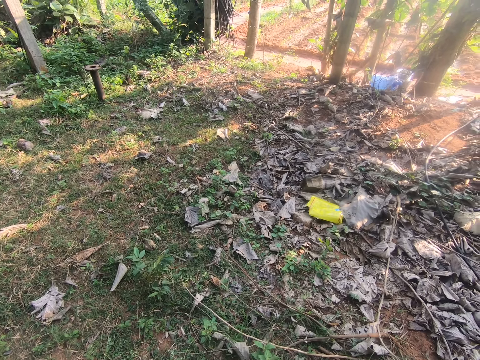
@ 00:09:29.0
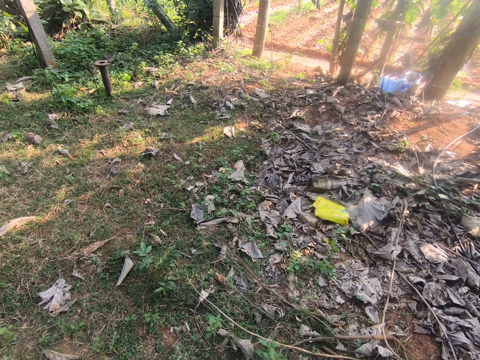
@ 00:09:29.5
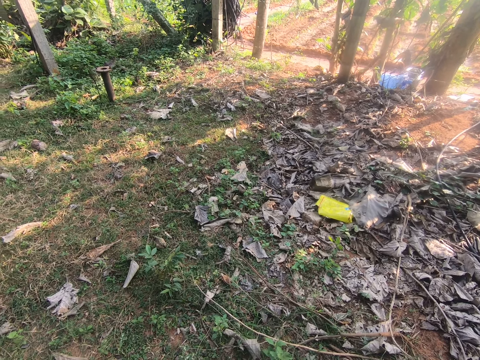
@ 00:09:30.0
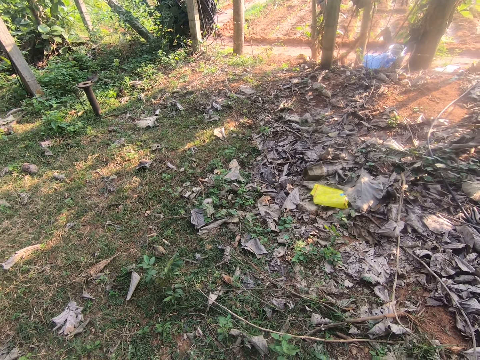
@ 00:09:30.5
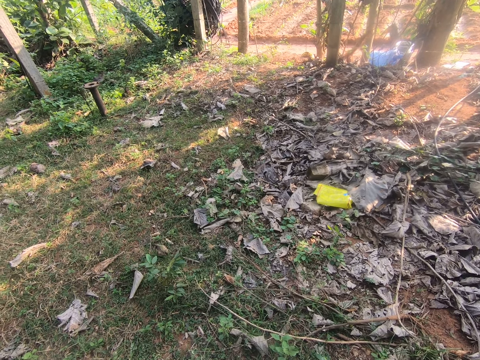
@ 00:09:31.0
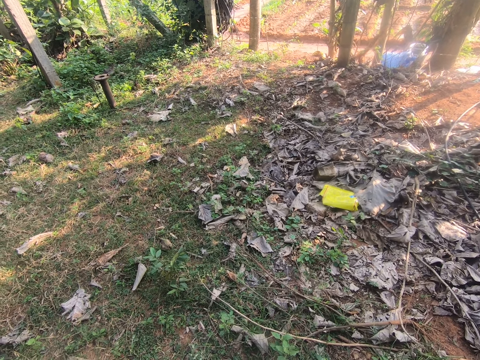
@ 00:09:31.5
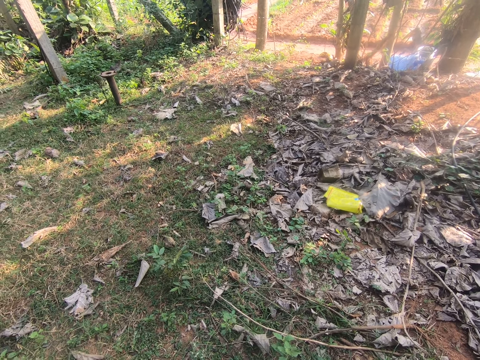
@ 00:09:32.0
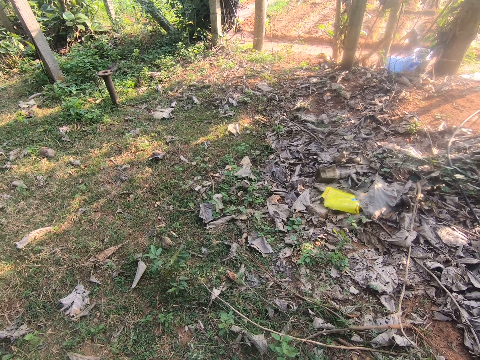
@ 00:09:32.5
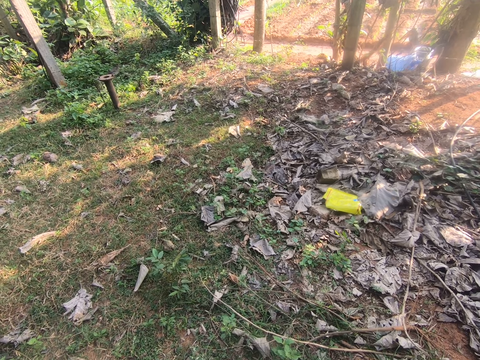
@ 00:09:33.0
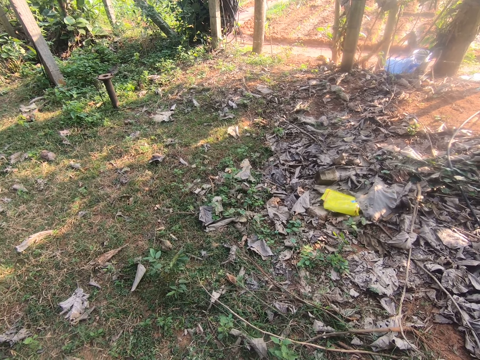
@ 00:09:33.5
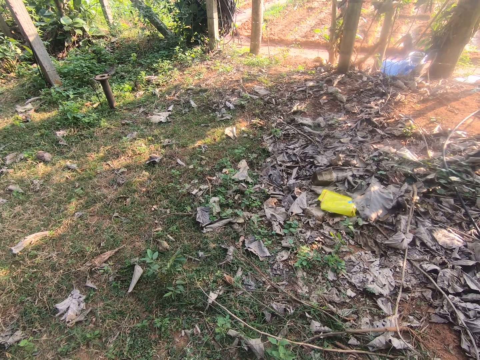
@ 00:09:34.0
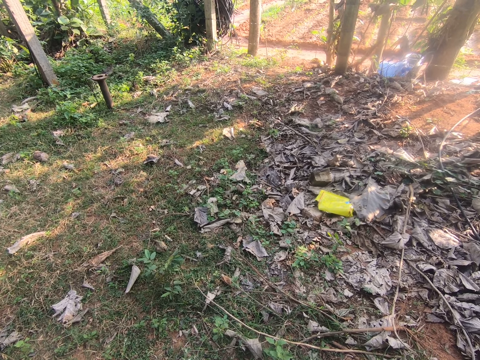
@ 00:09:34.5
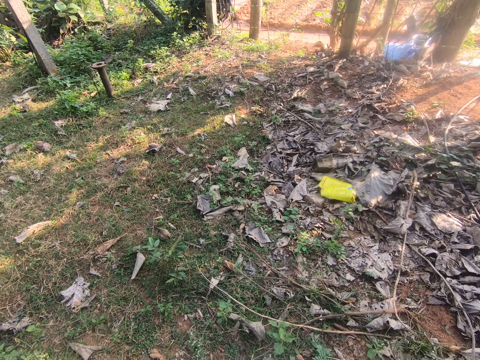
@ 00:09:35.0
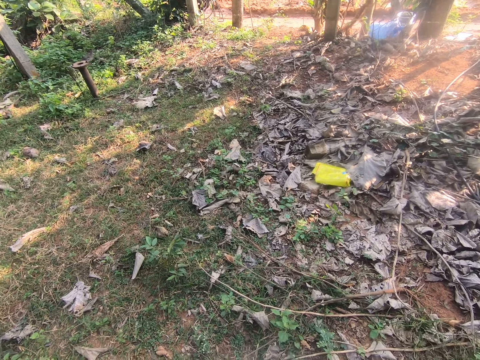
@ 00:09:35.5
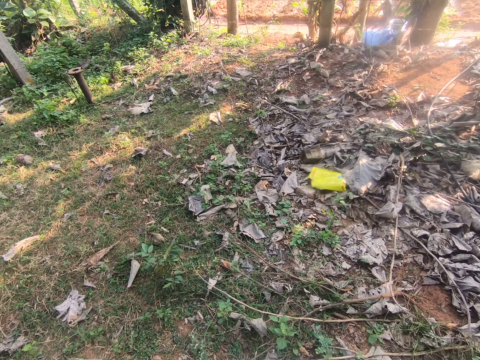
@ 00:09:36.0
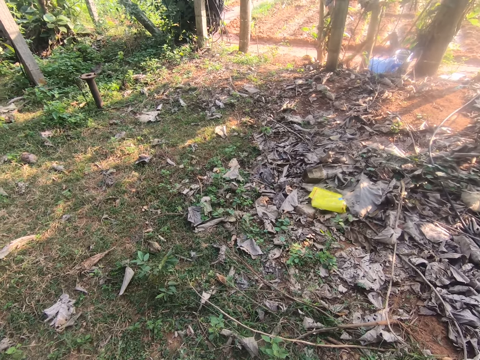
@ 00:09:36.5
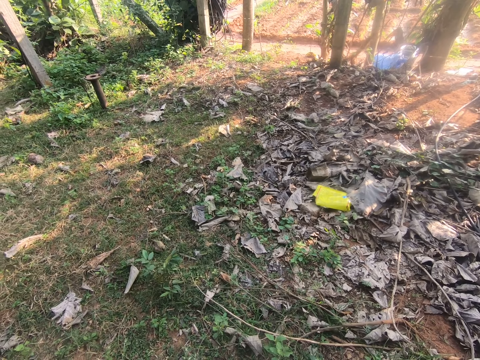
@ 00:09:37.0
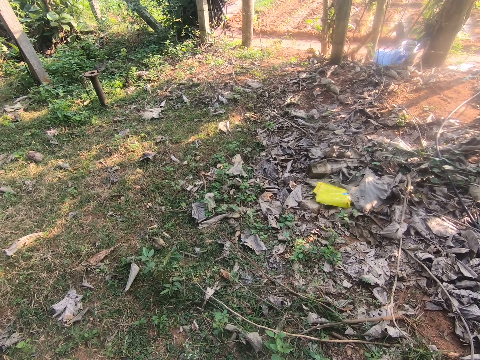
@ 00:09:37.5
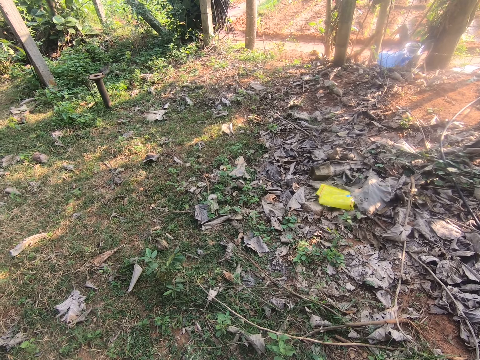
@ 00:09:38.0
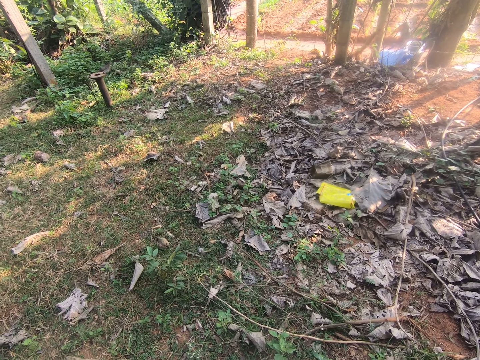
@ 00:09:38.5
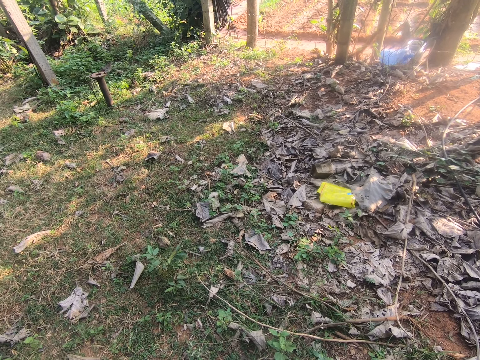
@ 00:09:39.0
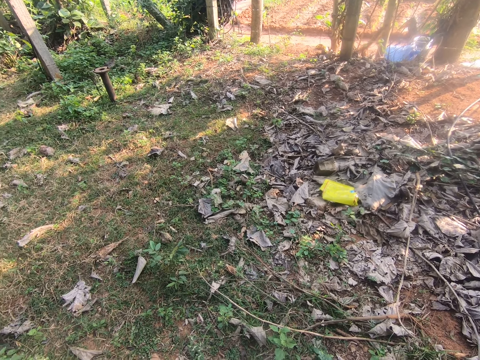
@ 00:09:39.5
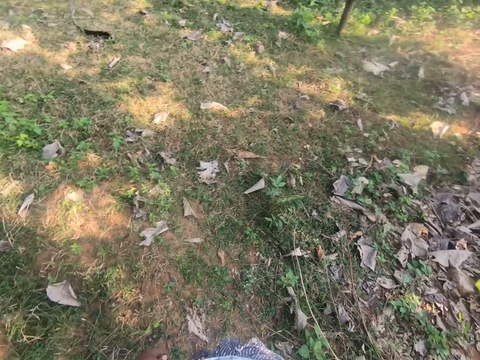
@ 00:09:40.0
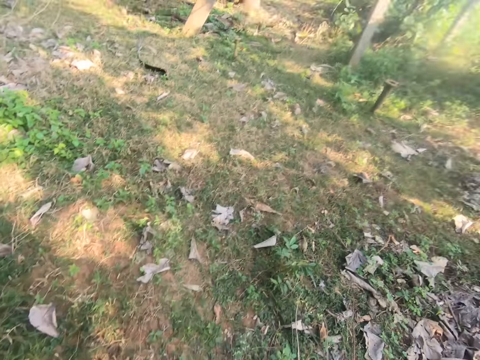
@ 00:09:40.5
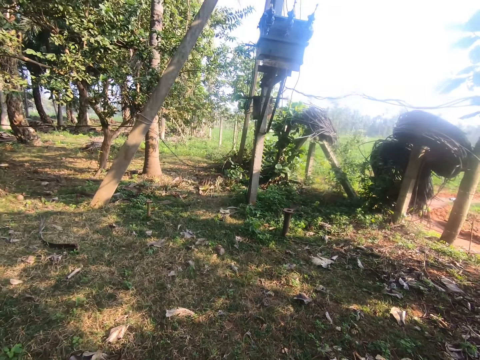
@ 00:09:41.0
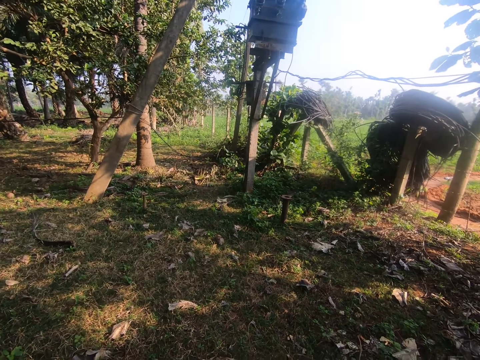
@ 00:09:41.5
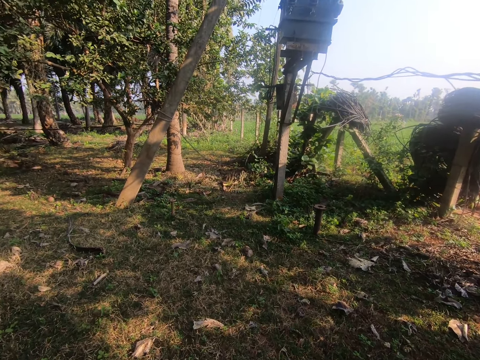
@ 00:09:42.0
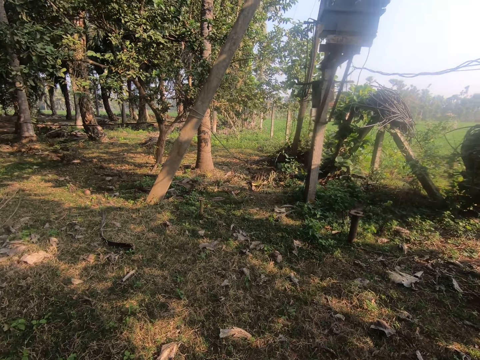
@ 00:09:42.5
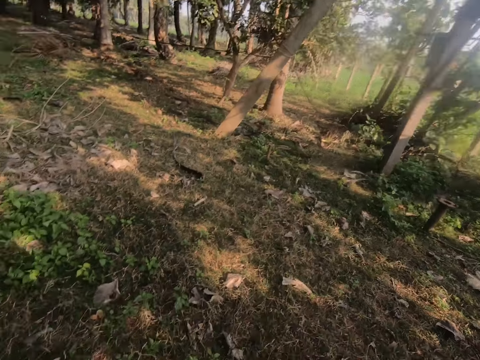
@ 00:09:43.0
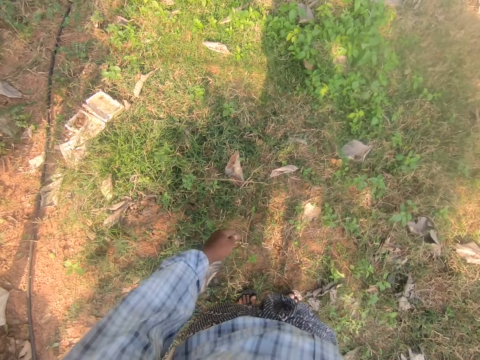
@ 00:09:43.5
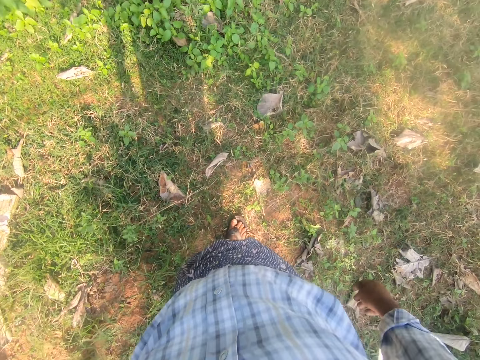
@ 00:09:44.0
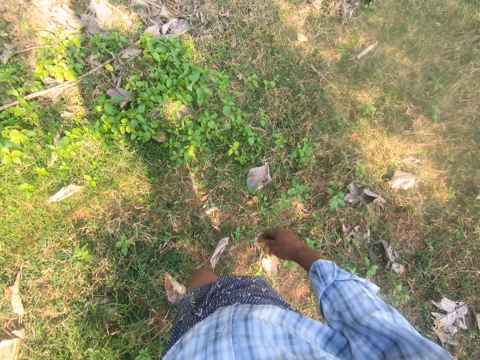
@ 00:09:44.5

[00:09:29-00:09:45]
The camera wearer stands on the field. They walk around the field.

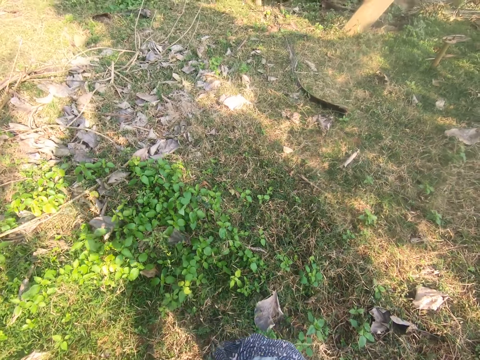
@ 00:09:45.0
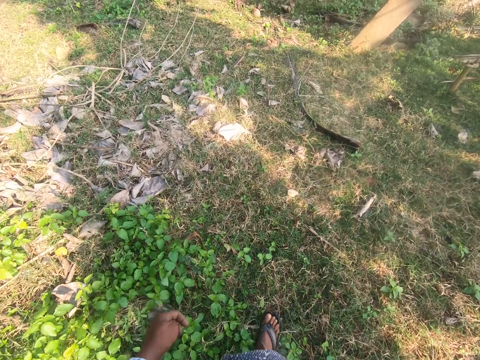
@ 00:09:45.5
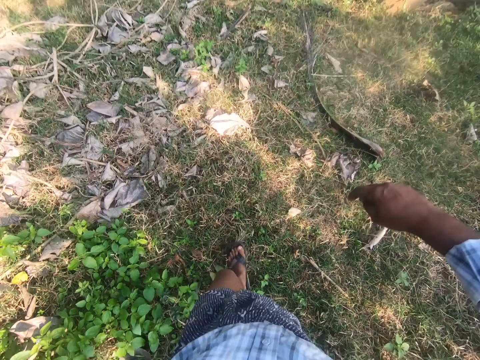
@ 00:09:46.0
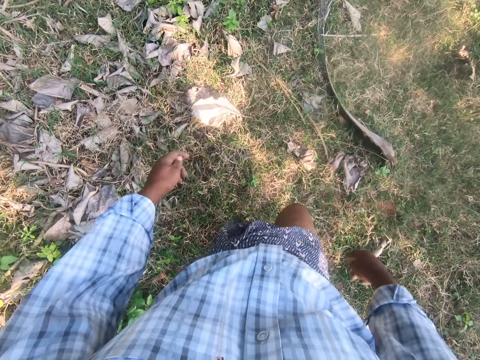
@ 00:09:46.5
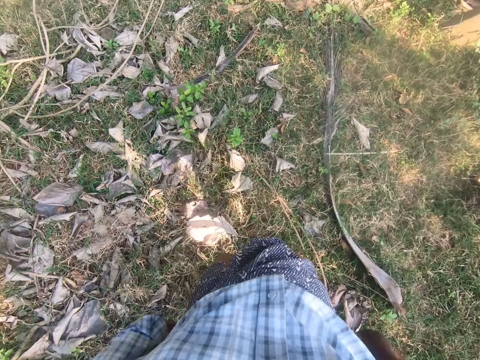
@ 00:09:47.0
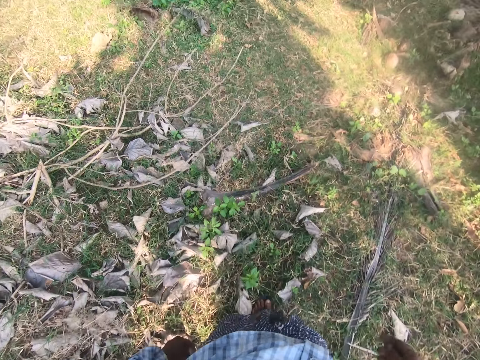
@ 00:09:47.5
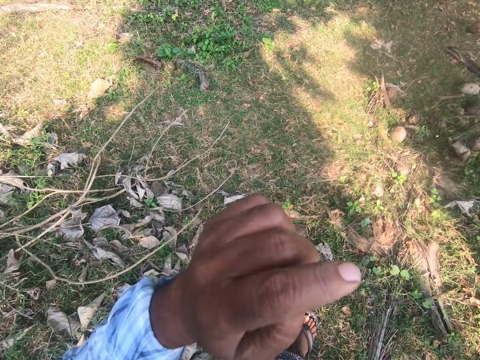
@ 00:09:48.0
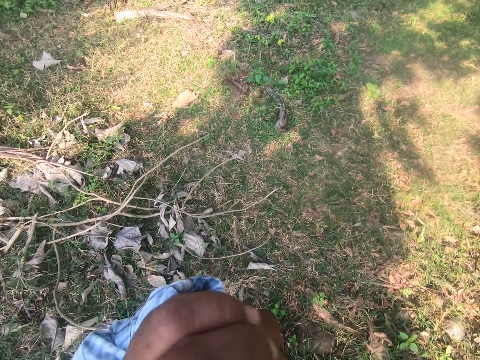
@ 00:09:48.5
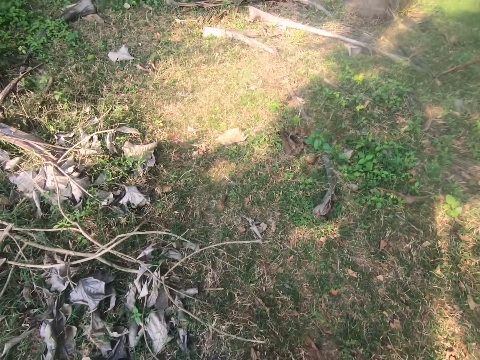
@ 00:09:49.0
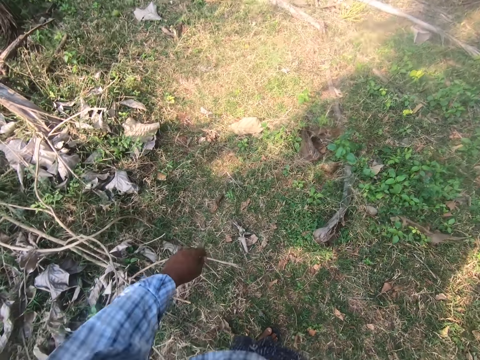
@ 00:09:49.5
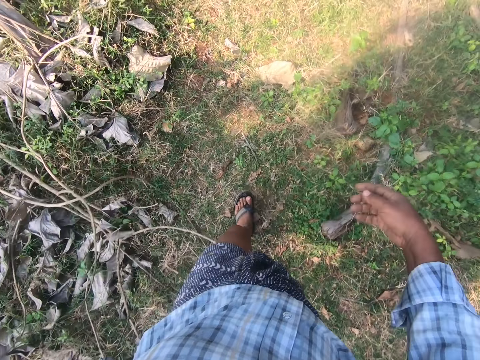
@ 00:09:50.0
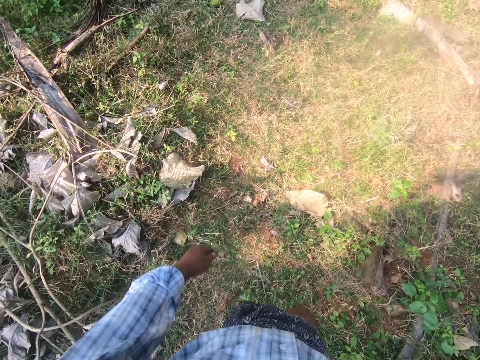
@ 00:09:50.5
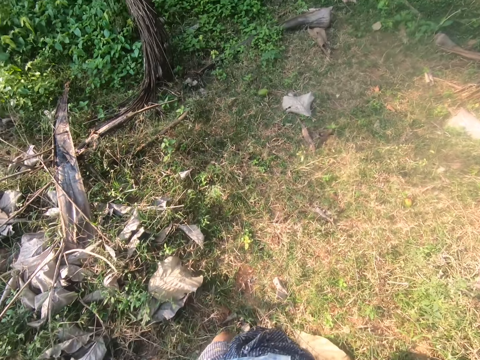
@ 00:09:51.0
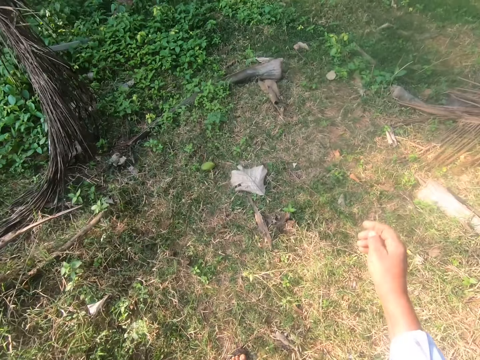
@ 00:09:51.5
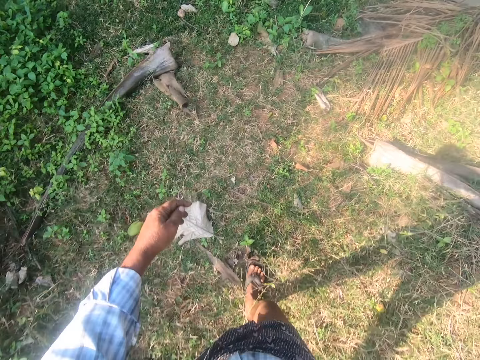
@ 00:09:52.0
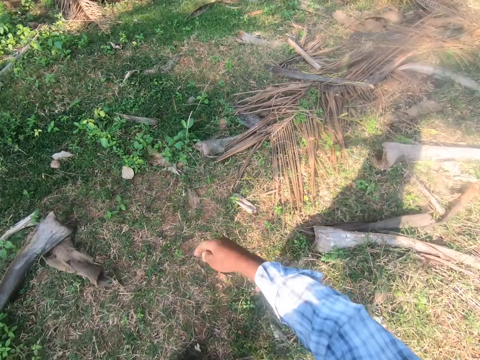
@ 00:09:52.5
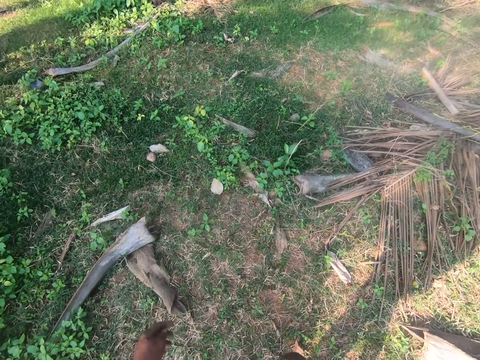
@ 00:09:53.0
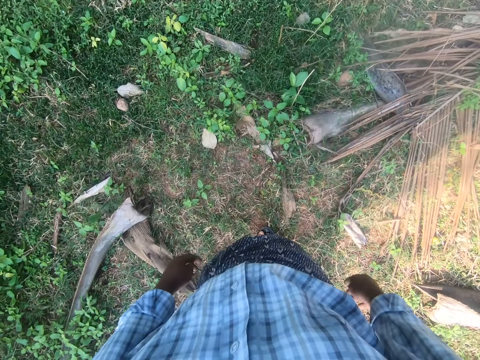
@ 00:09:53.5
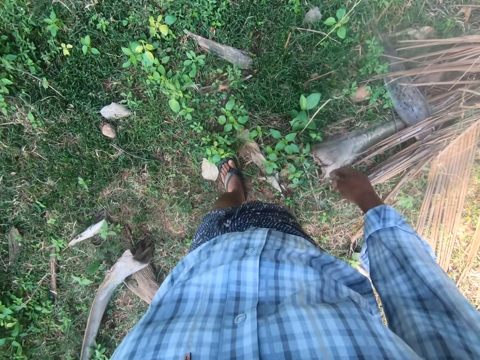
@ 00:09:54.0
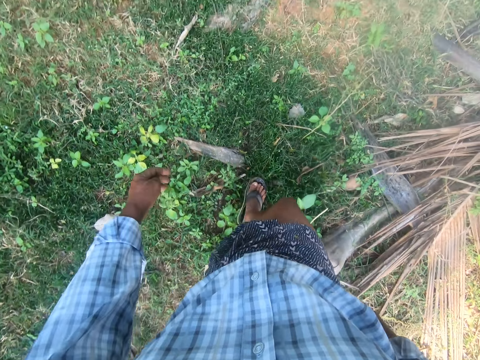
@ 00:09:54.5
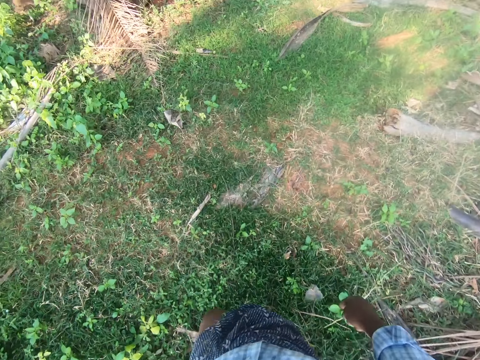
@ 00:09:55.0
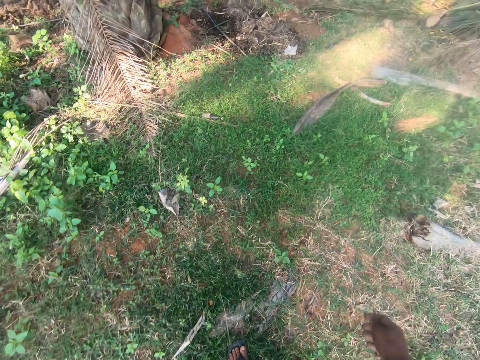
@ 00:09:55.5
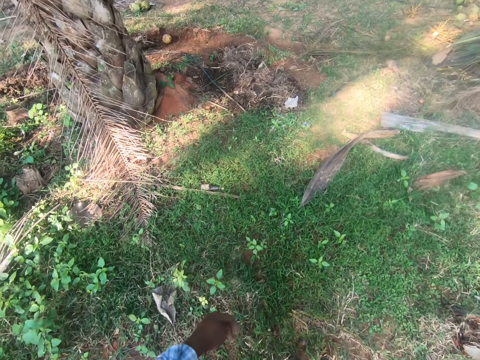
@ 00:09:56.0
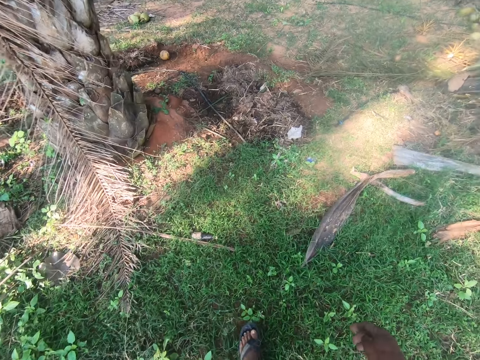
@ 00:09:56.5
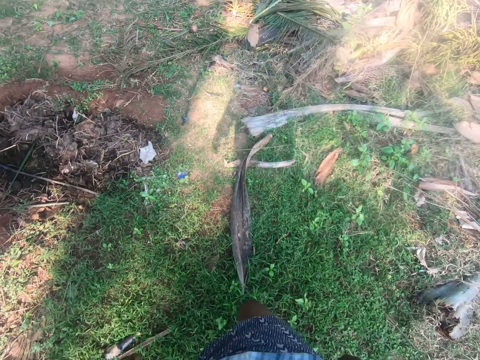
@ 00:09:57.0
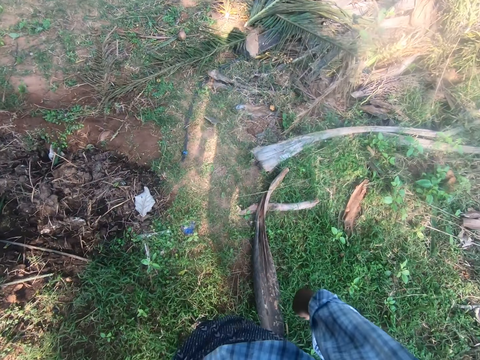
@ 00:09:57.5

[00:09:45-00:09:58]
The camera wearer swings his hands. He lifts his hands. He lowers his hand. He walks around the field.
